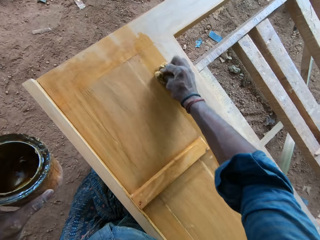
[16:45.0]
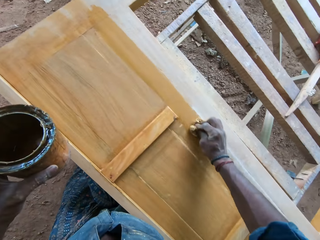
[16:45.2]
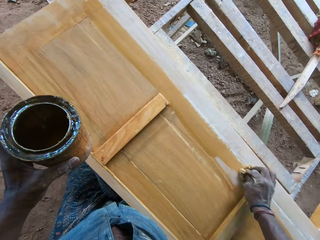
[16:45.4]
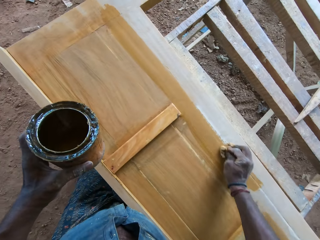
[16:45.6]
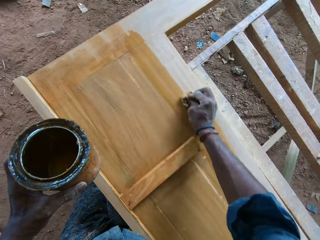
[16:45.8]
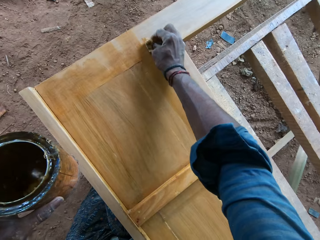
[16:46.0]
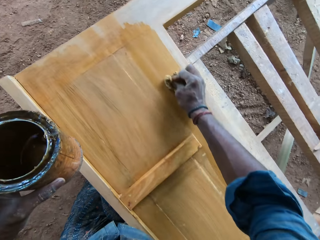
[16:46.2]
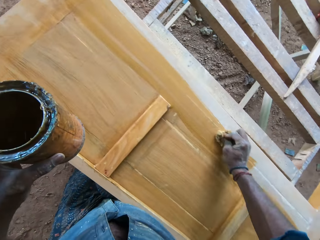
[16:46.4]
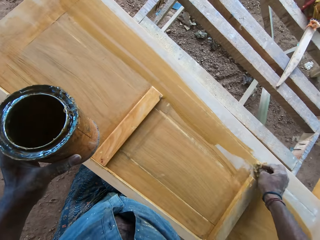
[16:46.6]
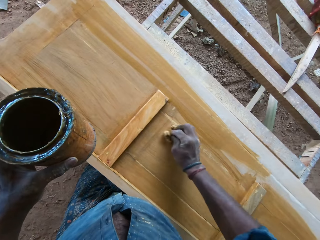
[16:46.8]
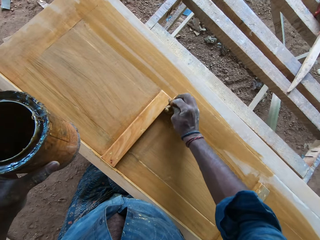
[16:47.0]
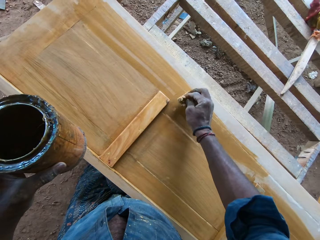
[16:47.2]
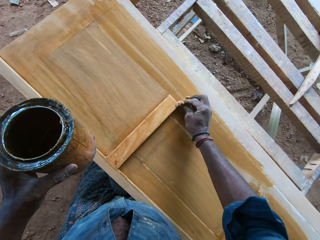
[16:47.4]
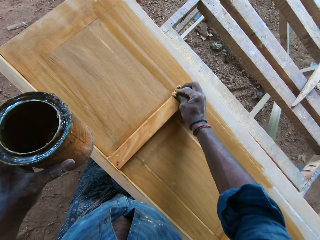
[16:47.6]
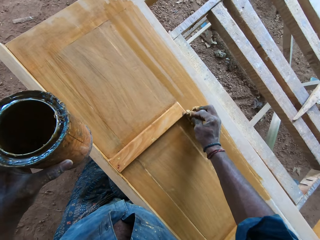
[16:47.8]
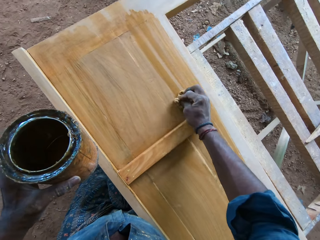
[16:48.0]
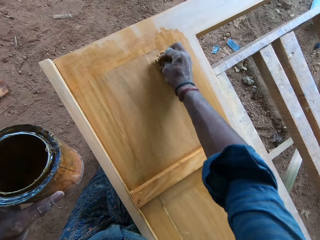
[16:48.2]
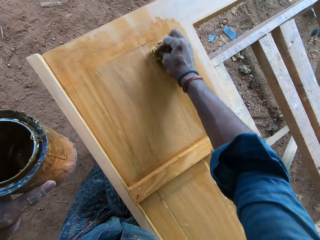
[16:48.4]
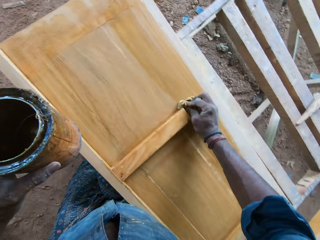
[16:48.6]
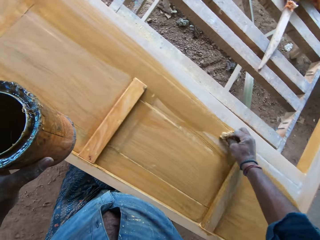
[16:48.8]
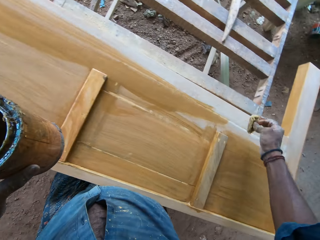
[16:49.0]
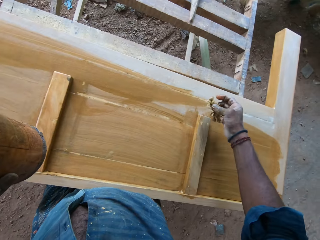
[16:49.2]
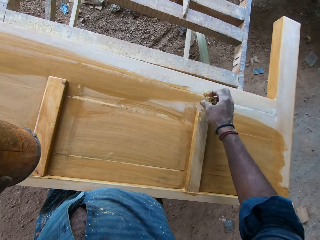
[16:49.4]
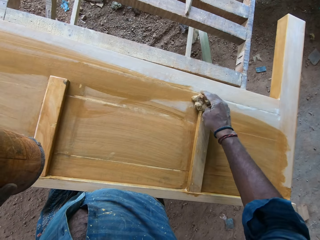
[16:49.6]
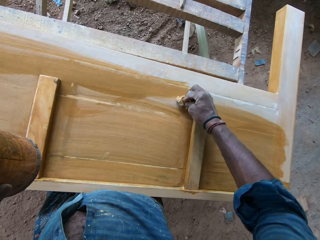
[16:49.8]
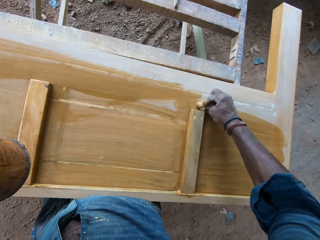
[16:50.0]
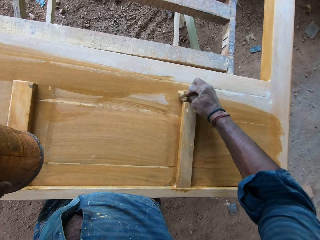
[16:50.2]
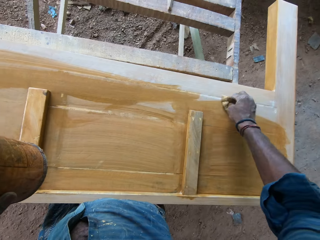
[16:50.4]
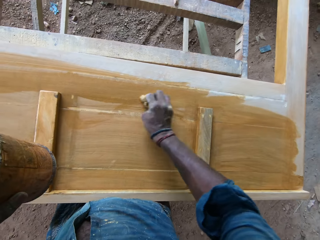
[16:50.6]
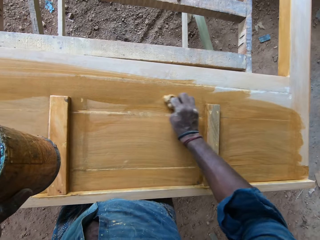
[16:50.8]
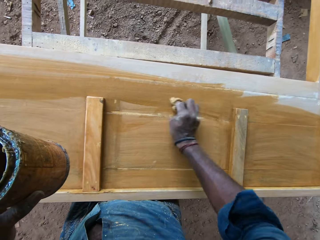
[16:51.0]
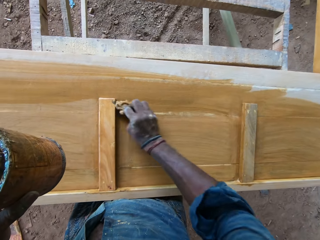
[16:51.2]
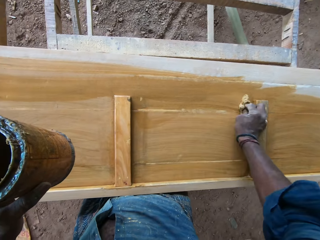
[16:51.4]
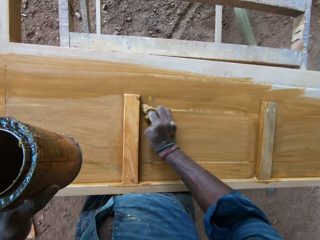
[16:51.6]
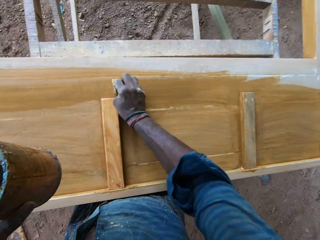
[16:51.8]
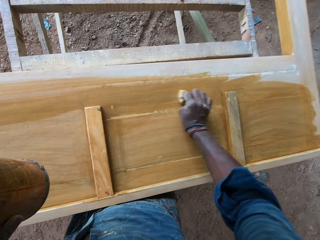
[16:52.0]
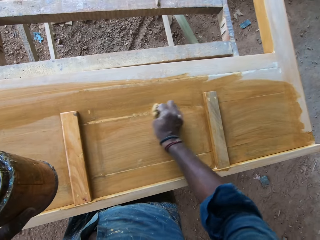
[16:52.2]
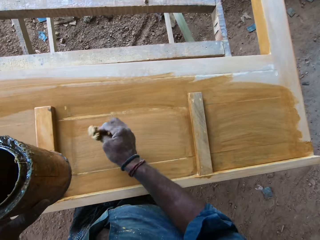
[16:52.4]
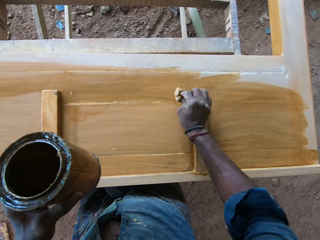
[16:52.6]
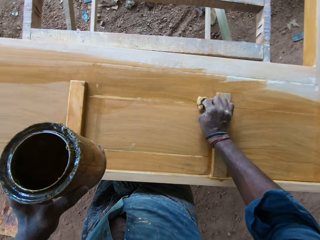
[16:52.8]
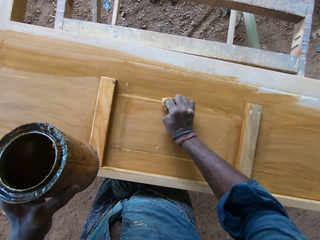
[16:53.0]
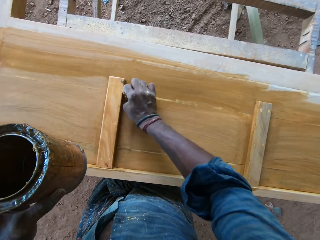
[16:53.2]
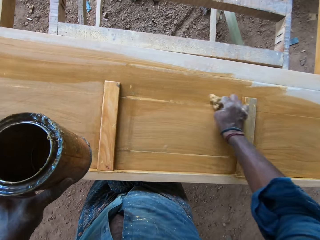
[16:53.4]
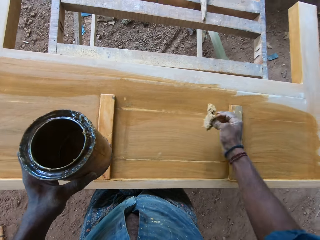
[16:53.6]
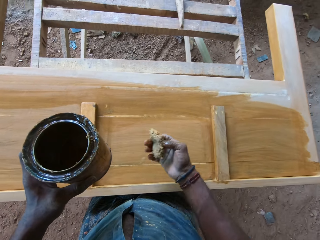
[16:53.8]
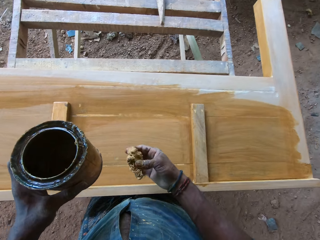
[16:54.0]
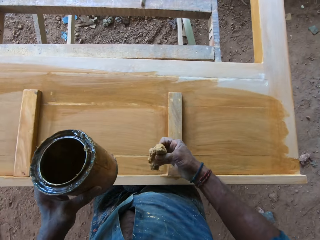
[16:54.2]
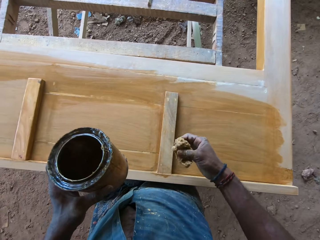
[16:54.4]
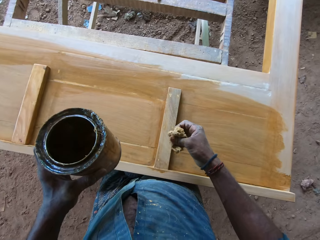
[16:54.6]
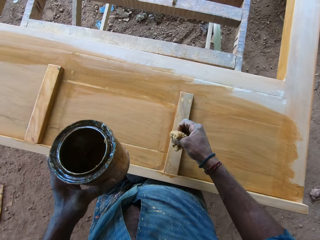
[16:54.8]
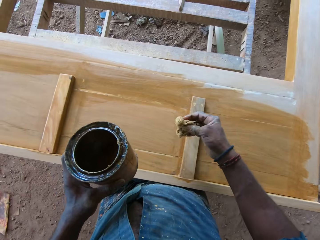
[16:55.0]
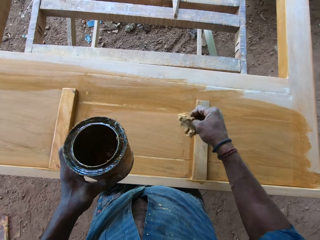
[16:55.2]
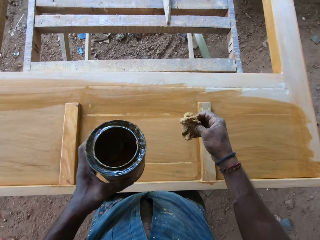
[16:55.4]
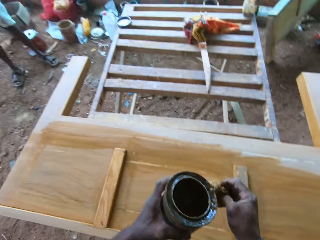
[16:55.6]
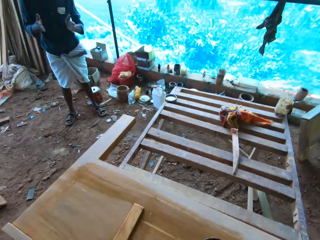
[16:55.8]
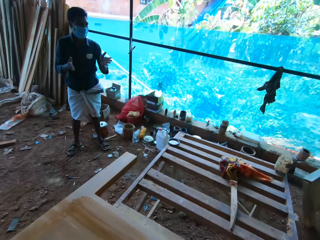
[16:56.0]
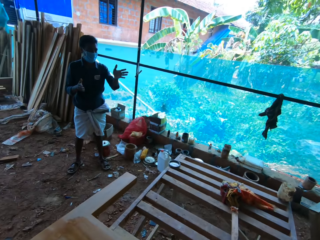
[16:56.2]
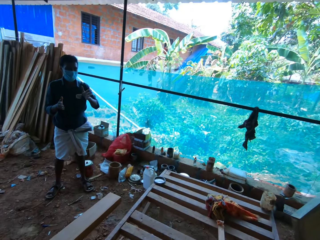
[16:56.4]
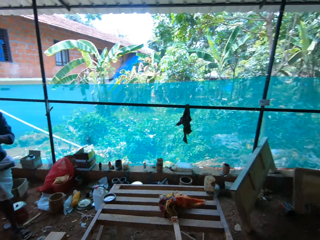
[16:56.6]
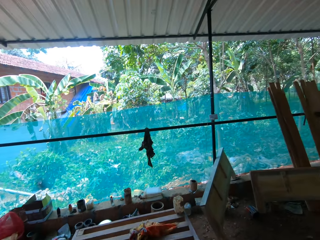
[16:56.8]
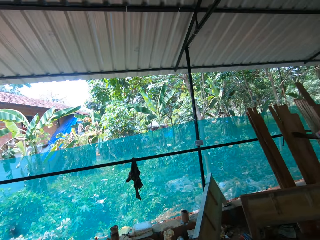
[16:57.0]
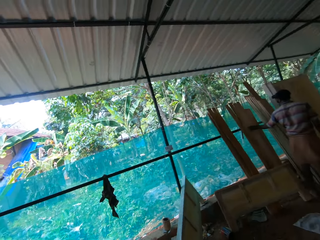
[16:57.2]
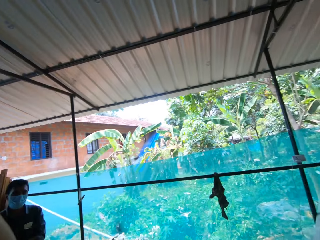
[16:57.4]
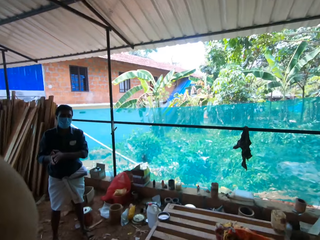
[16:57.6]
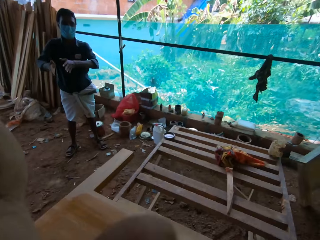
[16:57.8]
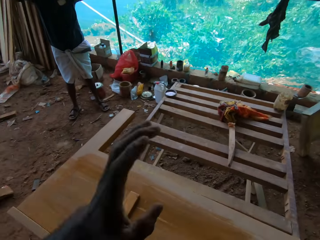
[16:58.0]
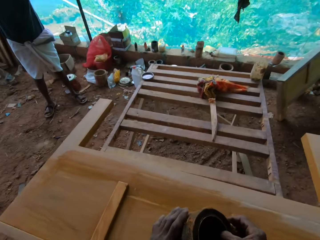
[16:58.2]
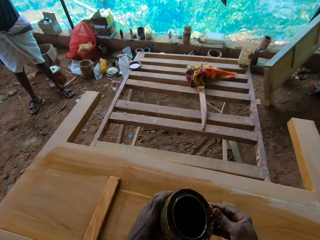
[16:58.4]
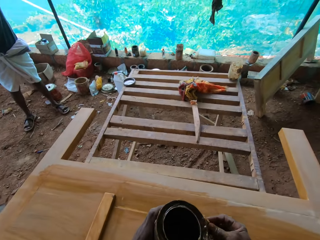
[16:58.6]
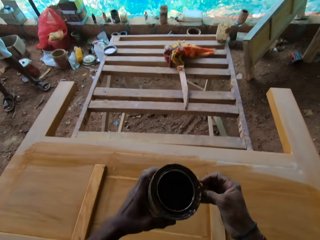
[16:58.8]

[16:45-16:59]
The camera wearer polishes the headboard. They fold the sponge on the hand, flap the sponge, and move around. A person moves a hand. The person talks to the camera wearer. The camera wearer moves the hand.

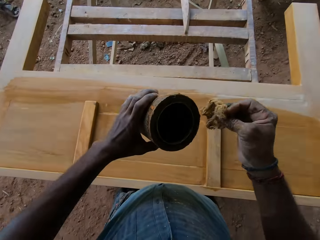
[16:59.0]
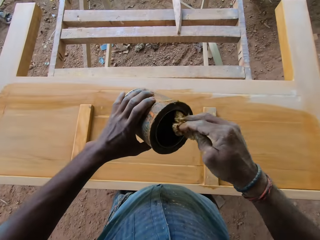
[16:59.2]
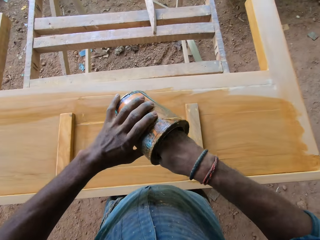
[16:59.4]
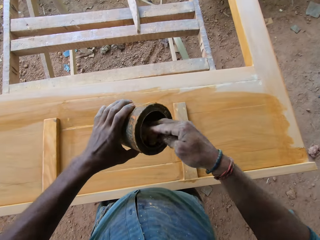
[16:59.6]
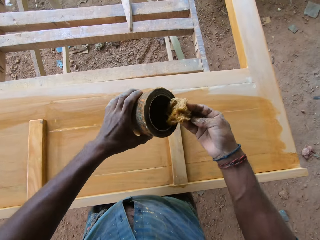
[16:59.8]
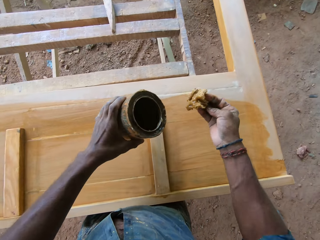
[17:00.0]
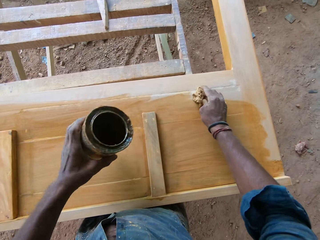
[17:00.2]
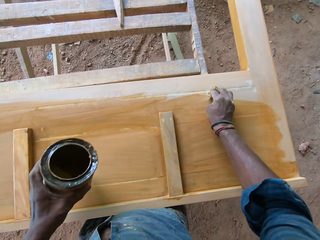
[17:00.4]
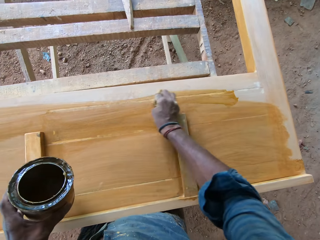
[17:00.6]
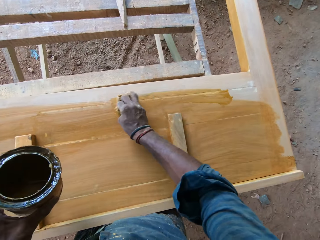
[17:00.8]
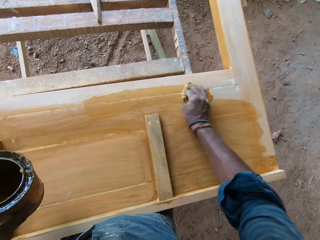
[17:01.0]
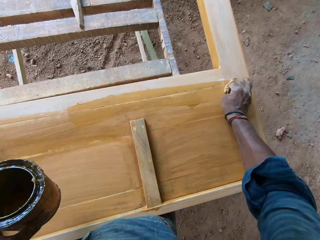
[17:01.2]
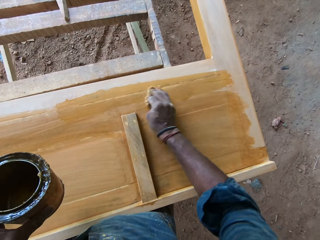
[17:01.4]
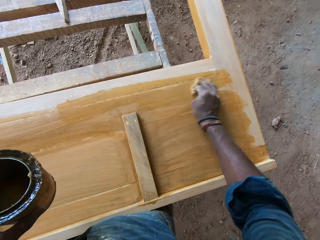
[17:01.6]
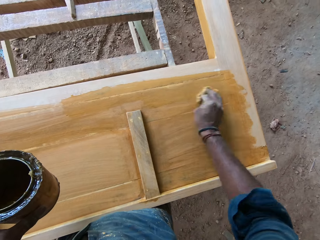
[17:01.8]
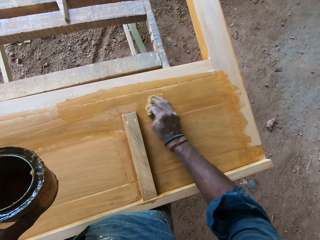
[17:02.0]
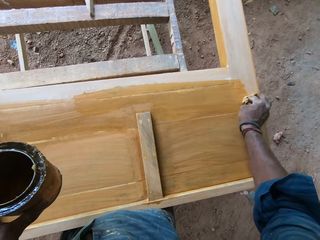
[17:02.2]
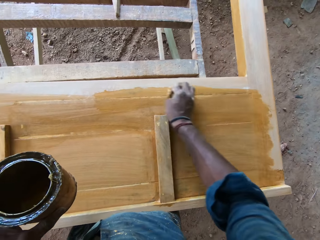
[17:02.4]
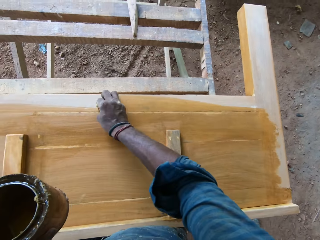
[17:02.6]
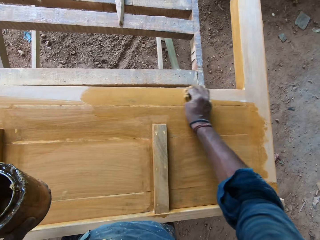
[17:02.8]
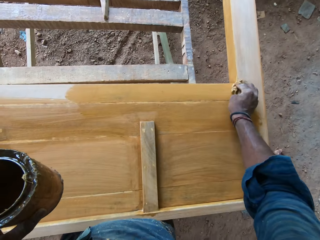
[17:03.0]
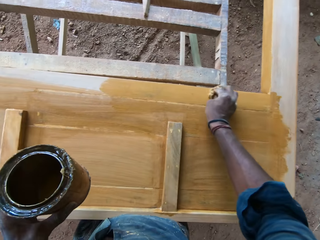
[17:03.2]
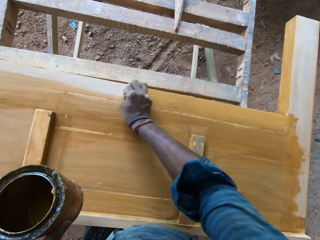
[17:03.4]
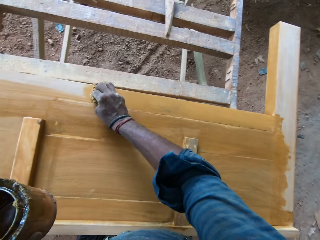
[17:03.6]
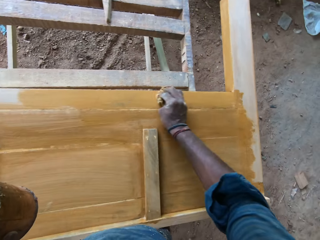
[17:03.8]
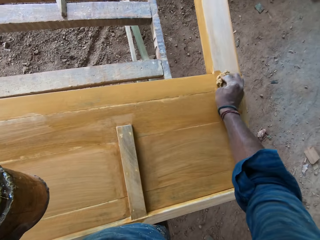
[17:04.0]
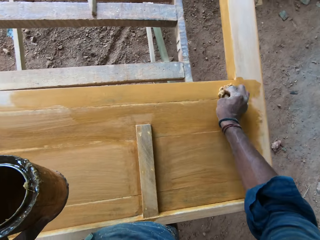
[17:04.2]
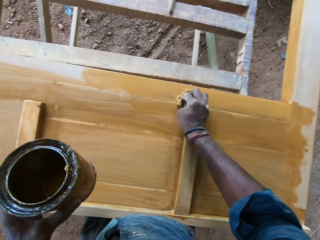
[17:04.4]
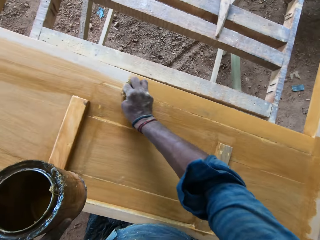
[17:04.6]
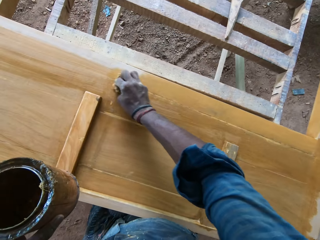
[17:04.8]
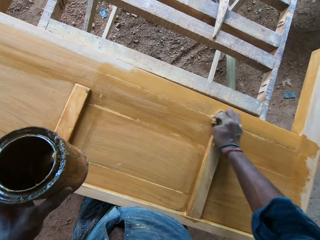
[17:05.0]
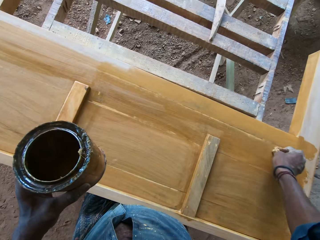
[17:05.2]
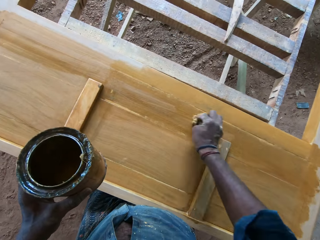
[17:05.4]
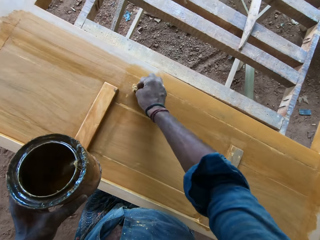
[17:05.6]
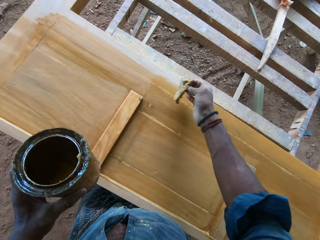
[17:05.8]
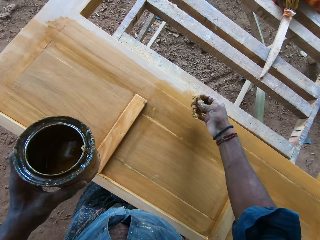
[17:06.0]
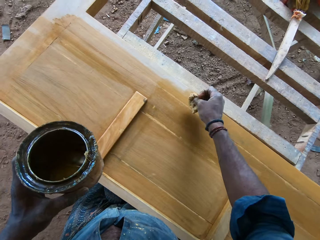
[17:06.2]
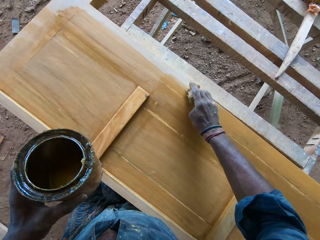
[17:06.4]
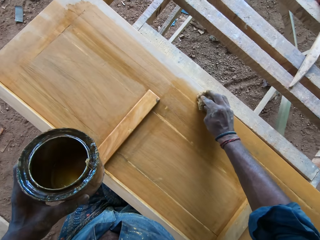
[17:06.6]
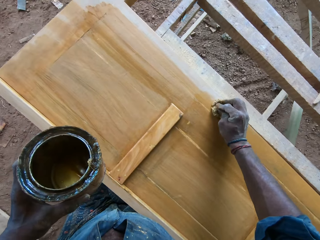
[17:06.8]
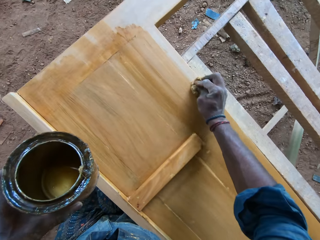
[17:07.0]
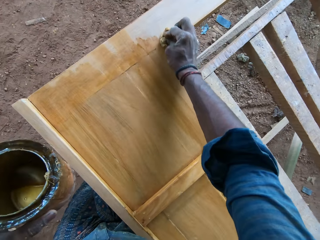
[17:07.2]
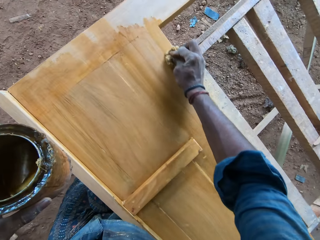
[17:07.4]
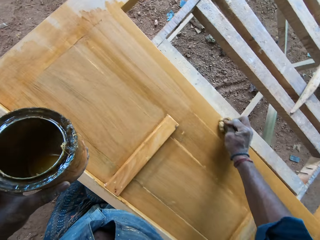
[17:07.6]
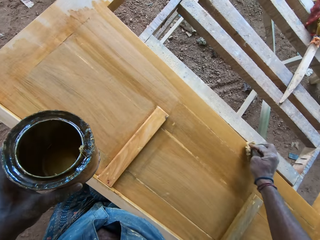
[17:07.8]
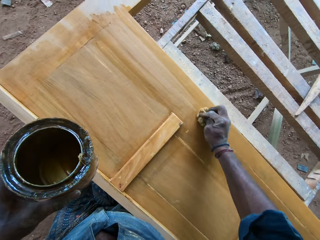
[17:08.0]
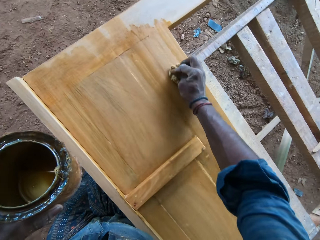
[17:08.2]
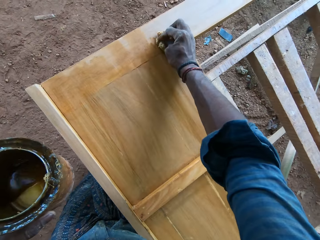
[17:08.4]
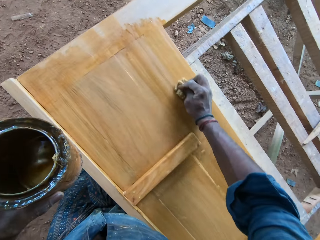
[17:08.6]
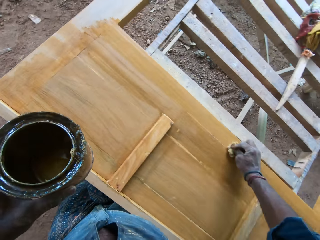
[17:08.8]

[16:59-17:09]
The camera wearer holds the wood polish tin or container of the thinner with the left hand. They remove the thinner inside the container with a sponge. They dip a polishing cloth in the wood polish. They apply the thinner on the headboard with the sponge. They polish the headboard.
